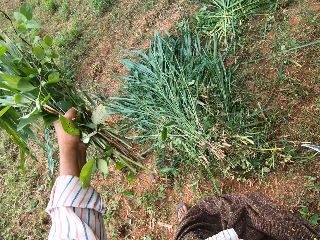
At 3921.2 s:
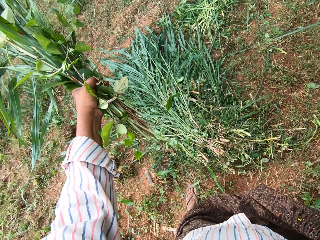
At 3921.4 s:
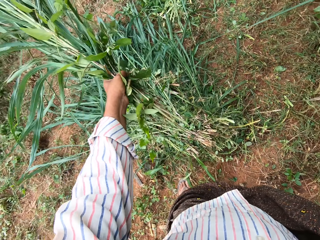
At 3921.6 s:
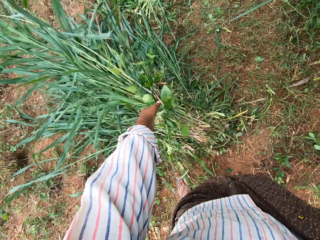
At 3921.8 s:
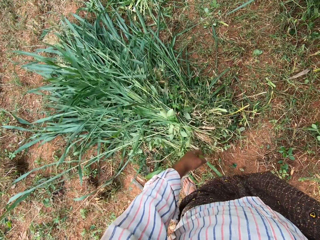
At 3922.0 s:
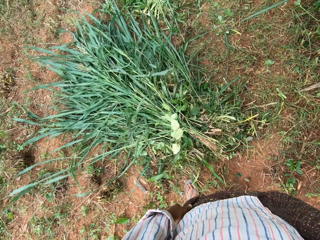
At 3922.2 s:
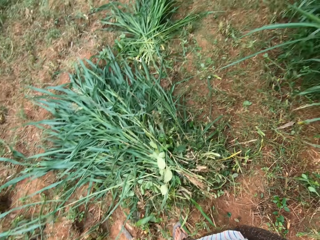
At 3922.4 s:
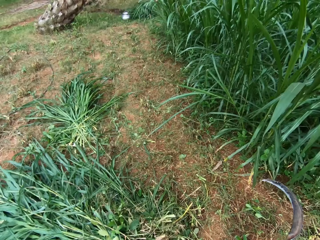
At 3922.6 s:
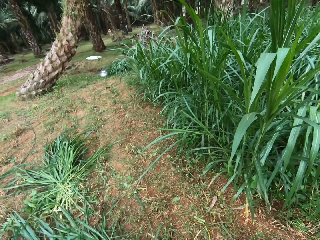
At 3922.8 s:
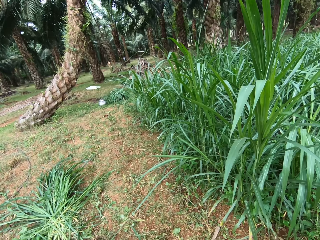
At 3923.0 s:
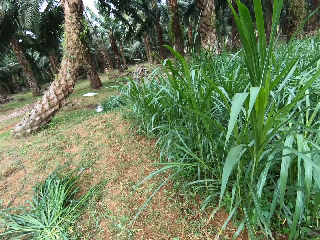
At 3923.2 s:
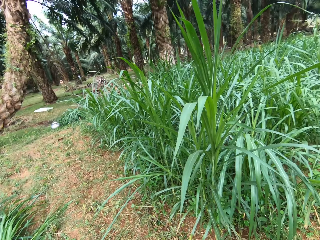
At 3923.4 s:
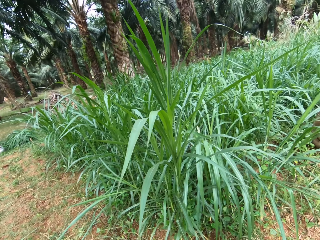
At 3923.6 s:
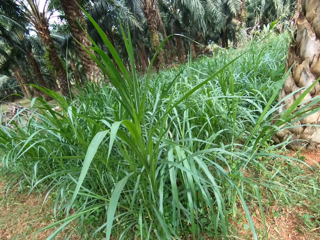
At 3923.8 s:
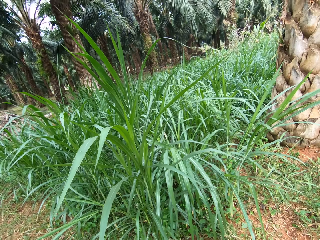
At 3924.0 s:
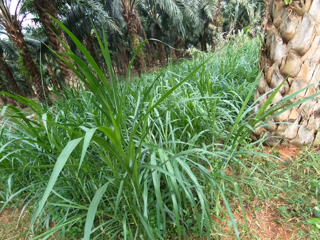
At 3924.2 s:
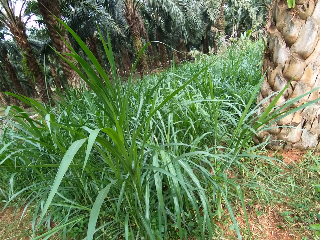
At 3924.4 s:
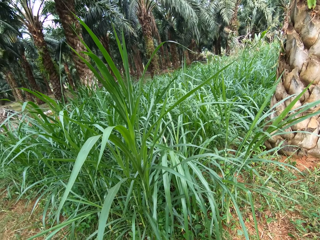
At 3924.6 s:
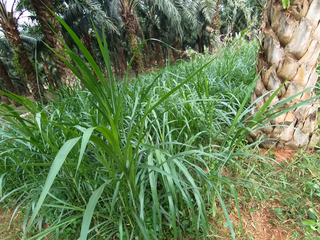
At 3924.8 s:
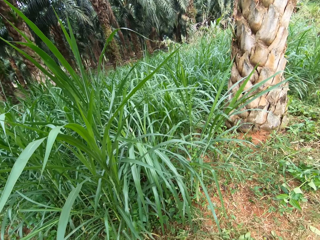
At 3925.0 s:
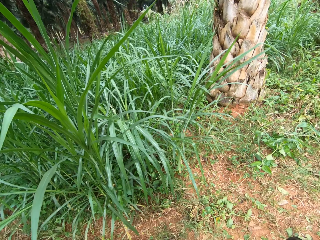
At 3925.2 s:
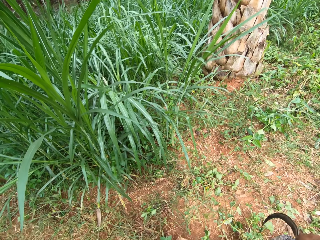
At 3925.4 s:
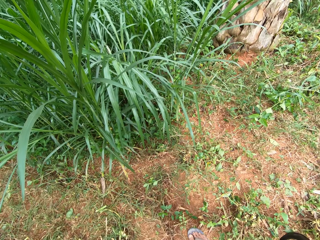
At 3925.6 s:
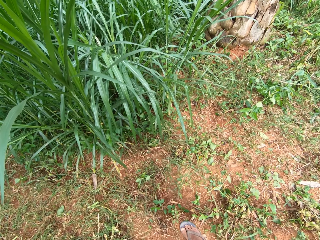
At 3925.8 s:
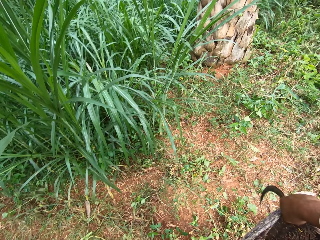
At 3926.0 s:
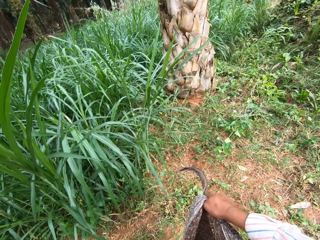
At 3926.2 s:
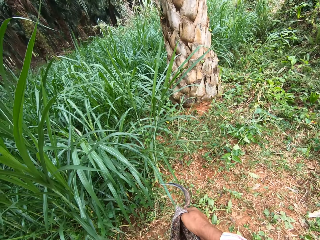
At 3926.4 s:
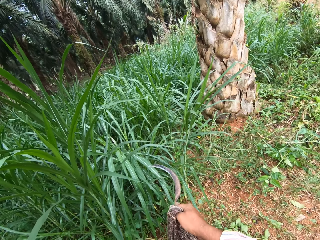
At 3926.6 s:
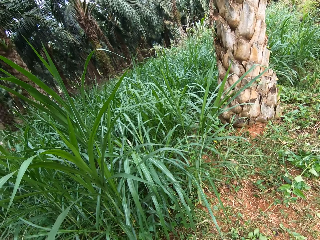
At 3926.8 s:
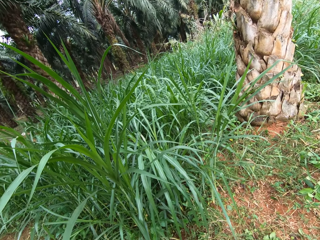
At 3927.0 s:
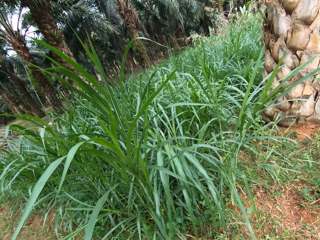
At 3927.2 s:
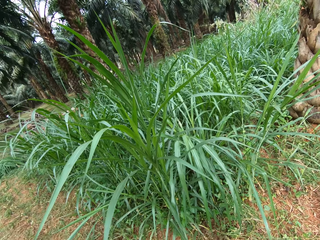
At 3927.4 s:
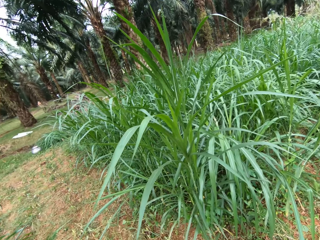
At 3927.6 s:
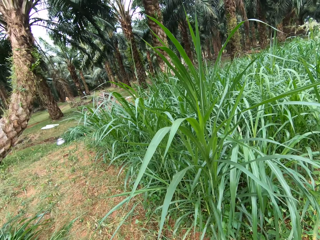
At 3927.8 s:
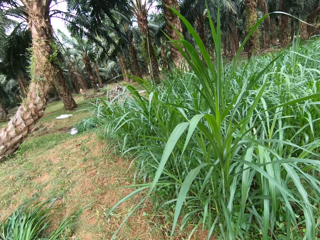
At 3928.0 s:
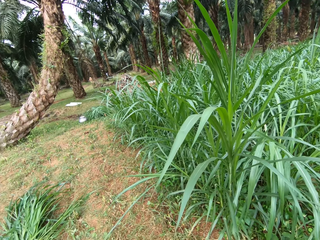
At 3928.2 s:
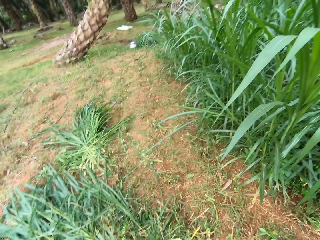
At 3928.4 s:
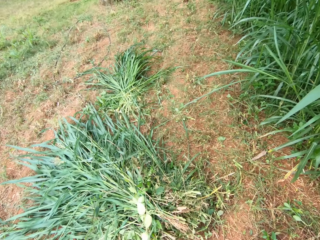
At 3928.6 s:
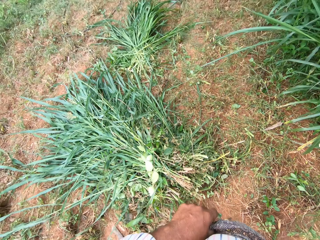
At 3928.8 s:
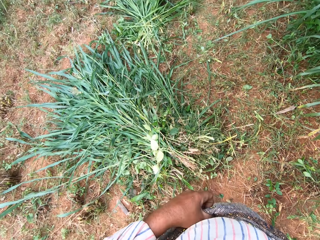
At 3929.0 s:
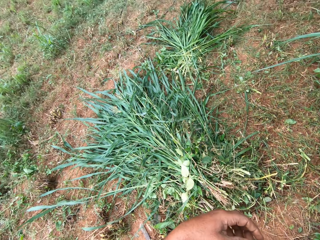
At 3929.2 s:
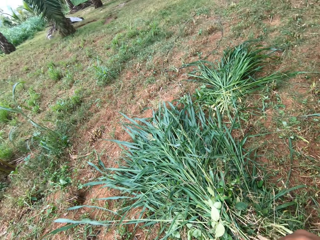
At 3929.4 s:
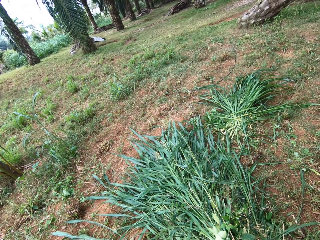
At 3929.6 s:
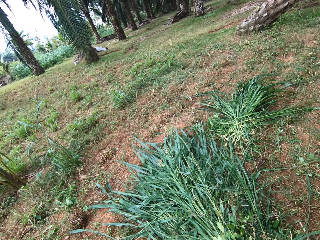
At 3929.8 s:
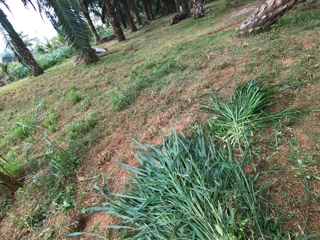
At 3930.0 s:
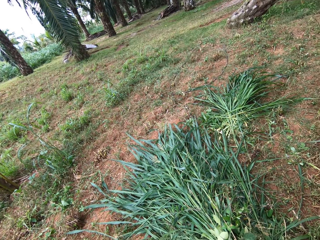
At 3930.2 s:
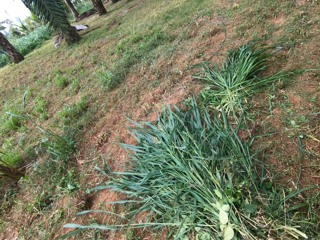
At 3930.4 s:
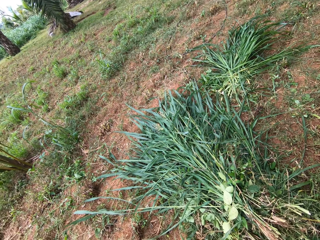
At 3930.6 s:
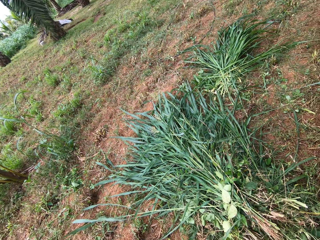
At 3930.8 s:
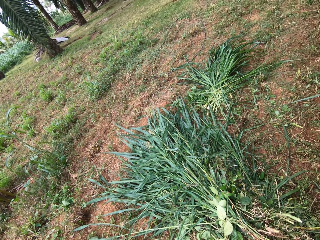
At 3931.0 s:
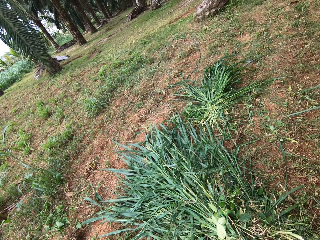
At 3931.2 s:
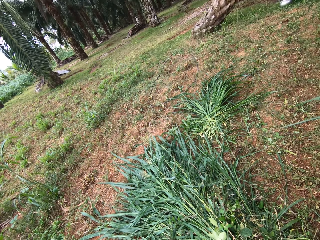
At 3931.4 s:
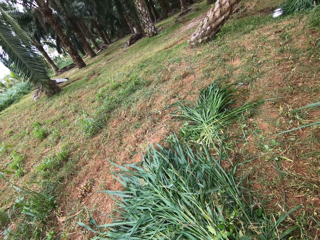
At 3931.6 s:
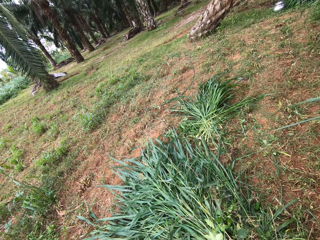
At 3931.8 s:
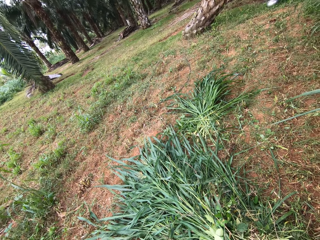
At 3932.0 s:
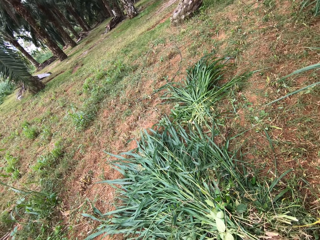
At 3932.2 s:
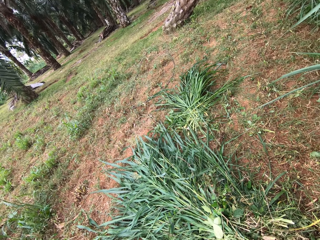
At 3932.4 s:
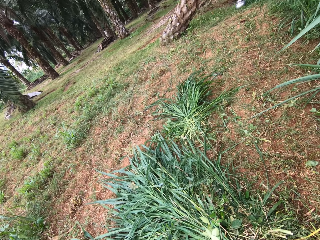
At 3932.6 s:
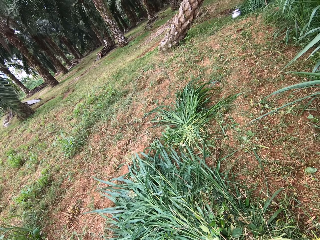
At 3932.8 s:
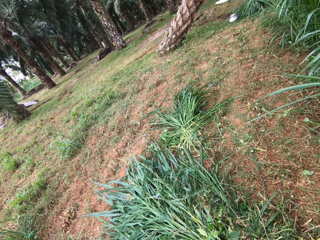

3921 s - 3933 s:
The camera wearer drops the grasses on the ground with other grasses. They stand.

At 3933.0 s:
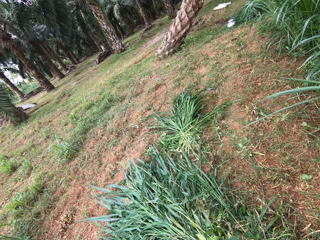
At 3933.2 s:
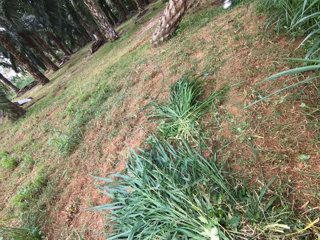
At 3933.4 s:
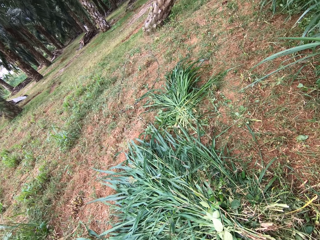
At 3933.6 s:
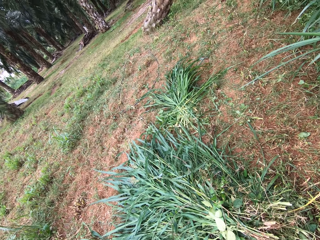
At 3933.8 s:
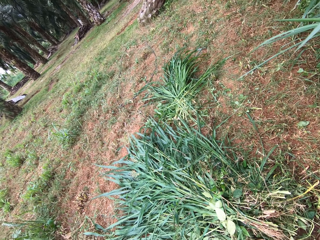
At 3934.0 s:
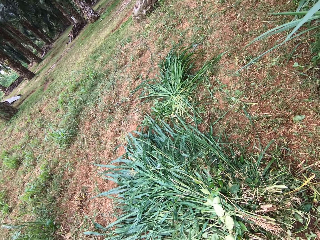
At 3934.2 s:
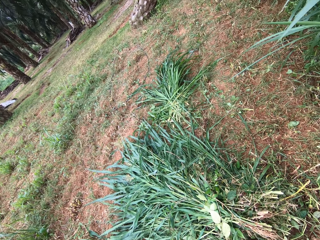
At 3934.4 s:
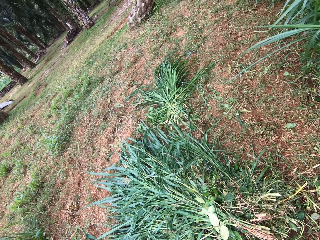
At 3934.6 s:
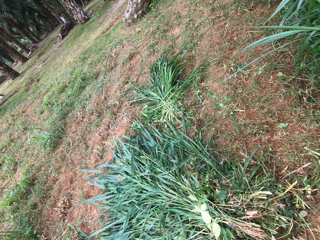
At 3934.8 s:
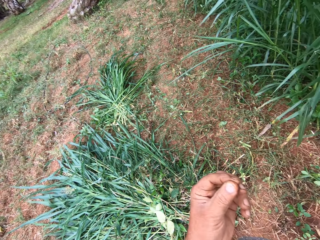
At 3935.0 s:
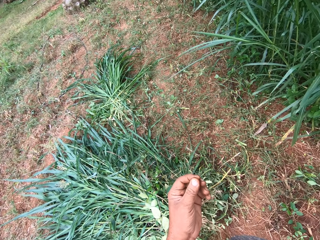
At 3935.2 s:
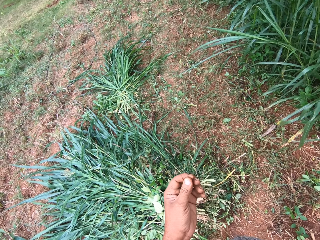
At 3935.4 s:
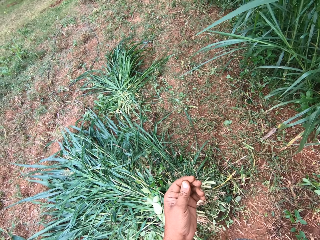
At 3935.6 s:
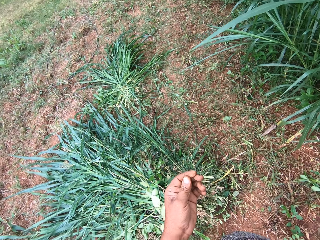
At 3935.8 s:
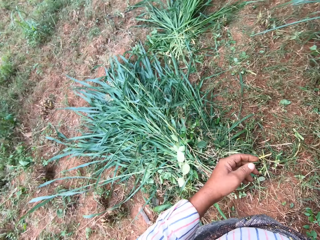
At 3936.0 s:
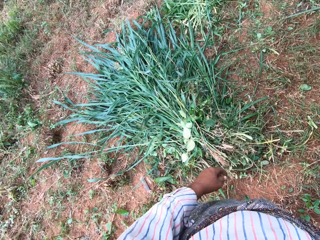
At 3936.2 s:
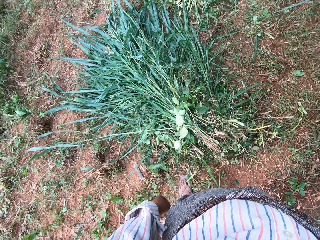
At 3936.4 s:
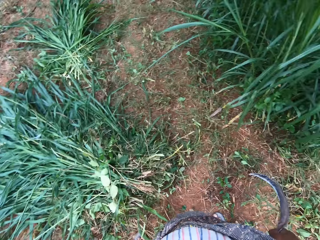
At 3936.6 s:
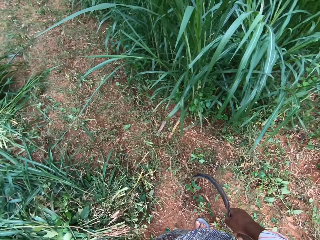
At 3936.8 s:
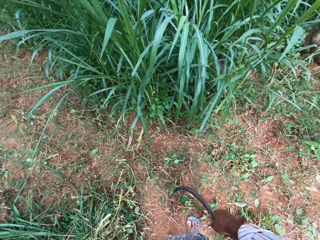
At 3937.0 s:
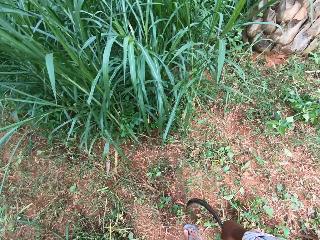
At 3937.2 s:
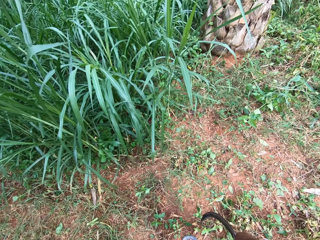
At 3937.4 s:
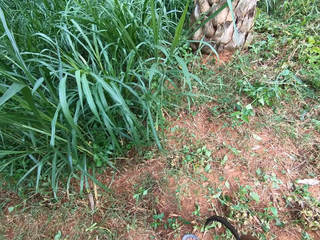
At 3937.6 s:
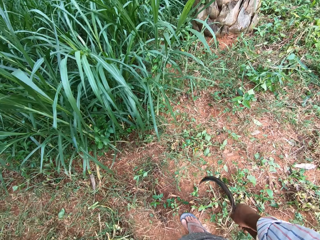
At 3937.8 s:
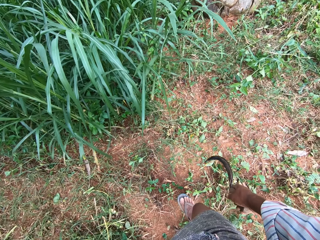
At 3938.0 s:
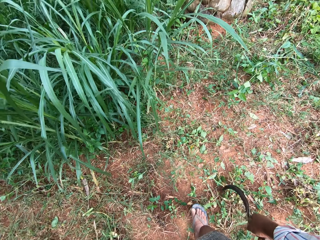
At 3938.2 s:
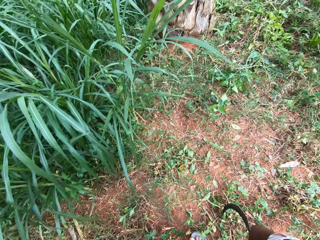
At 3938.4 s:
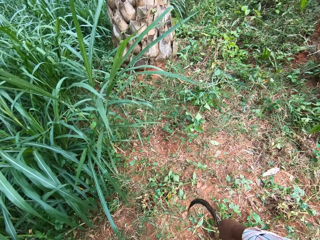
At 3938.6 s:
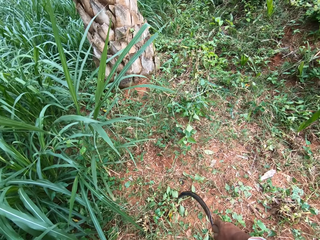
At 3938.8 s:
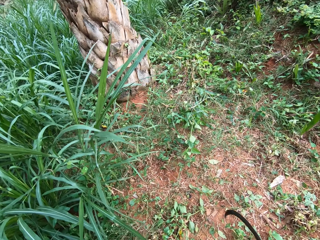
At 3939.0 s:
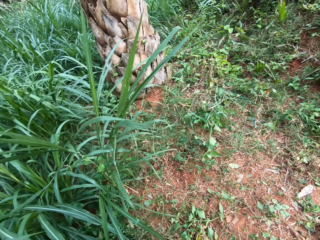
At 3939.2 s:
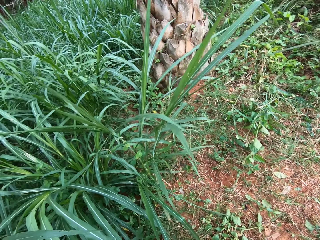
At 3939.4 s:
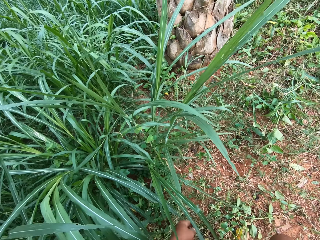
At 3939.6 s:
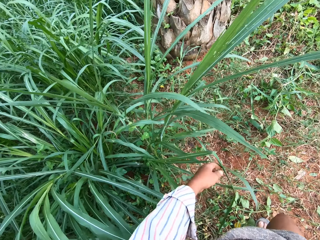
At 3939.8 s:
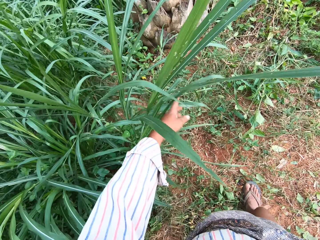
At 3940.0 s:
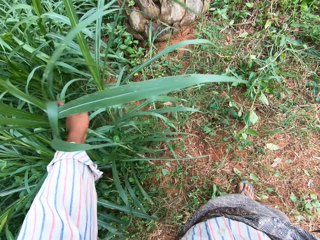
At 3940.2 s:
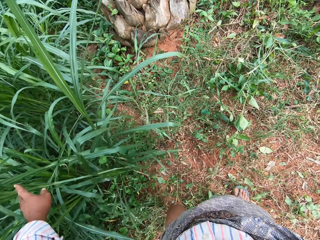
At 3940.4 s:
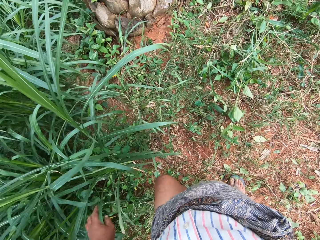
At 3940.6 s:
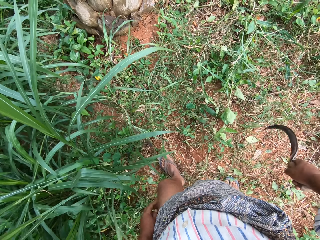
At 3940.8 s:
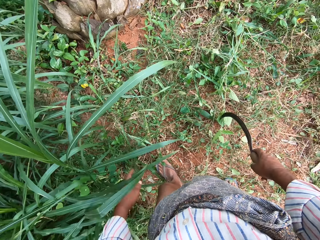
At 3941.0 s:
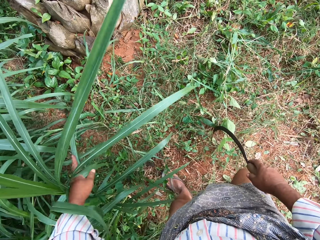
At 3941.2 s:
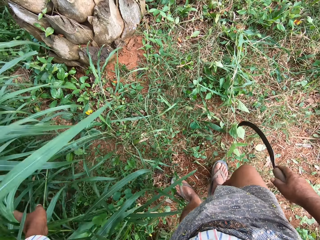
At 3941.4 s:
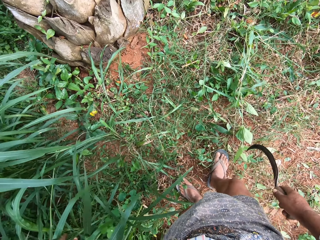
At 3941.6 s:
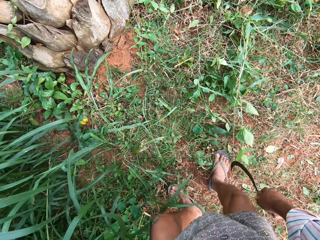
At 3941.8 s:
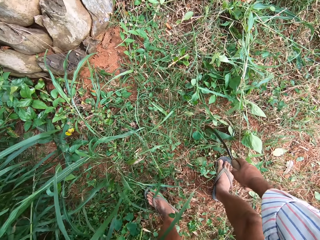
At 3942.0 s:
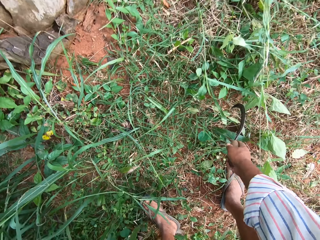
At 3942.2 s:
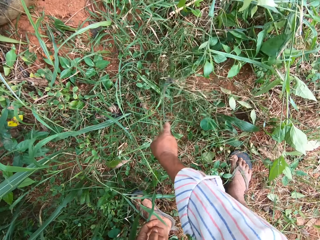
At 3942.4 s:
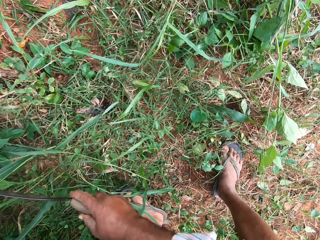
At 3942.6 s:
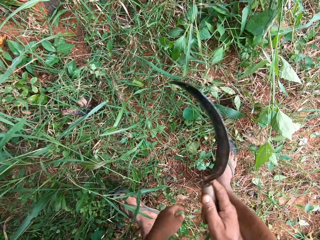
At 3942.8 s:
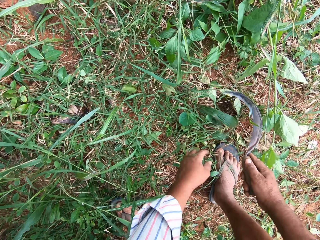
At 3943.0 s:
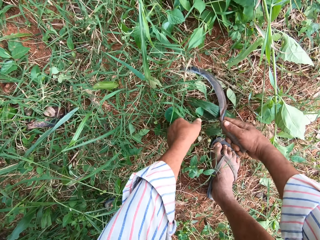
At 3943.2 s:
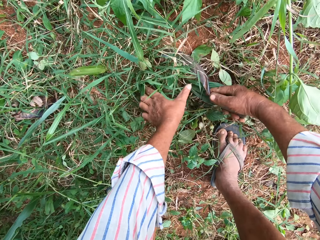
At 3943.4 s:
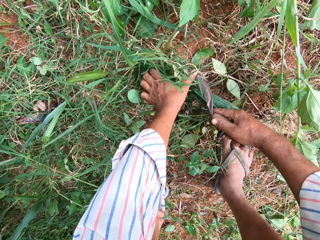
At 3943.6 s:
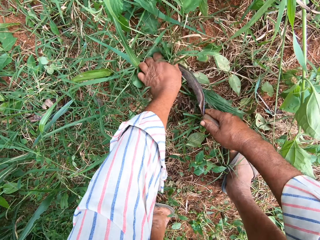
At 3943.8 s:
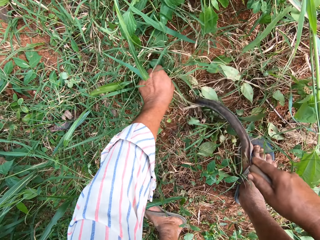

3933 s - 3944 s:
The camera wearer walks. He moves aside the grasses with his left hand. He touches the napiergrass. He bends. He cuts the grasses into his hand on the farm with the hand sickle.
